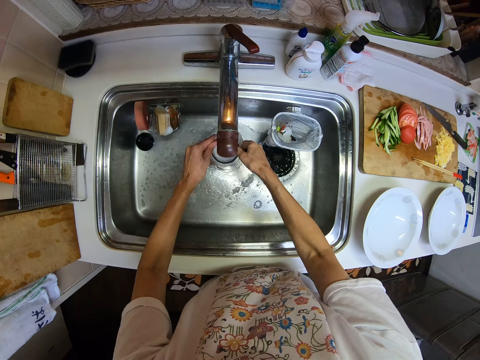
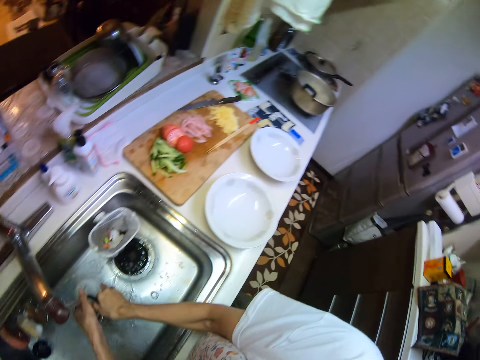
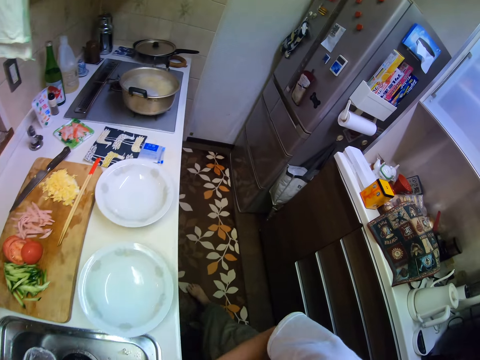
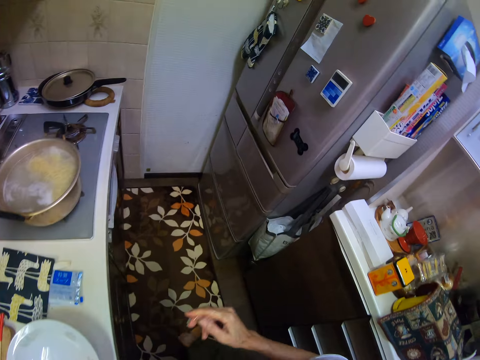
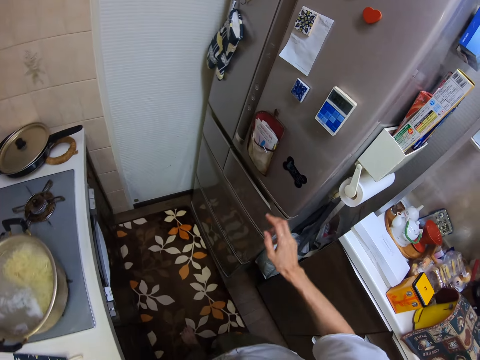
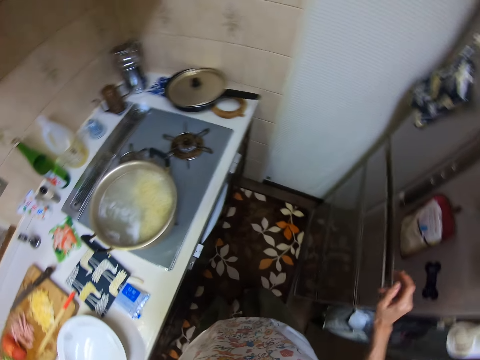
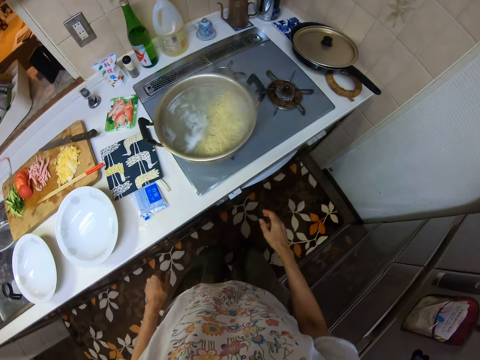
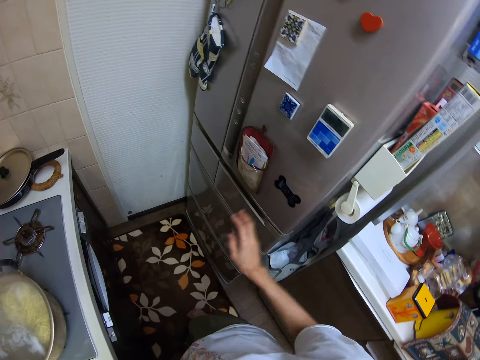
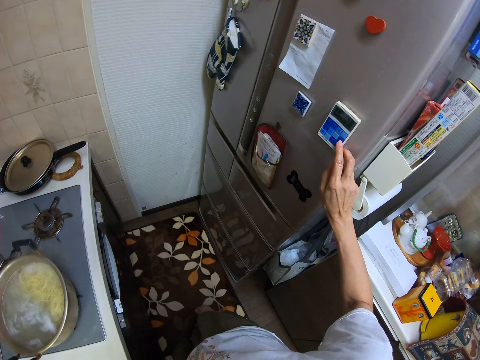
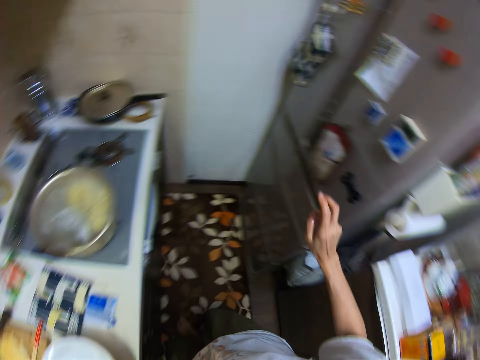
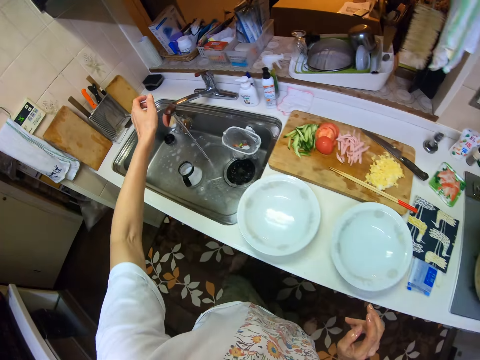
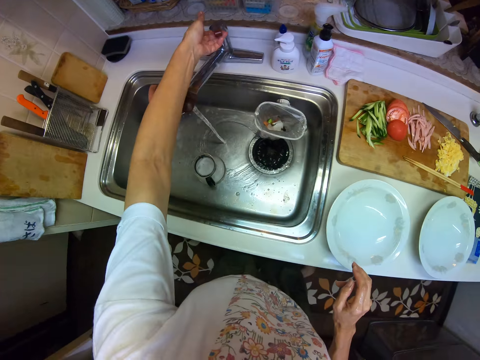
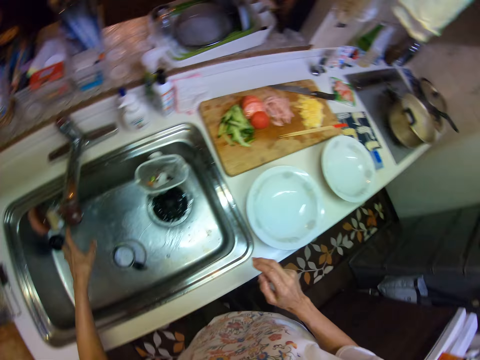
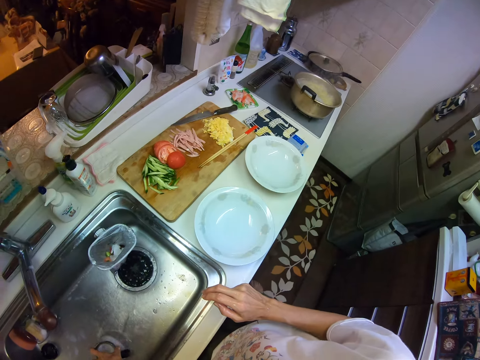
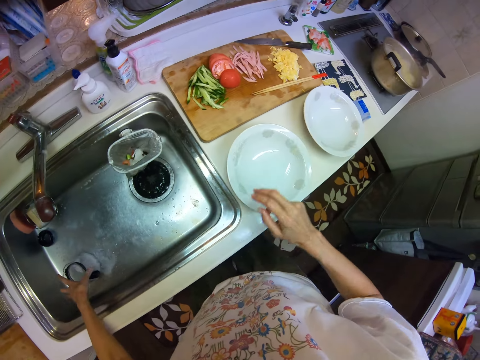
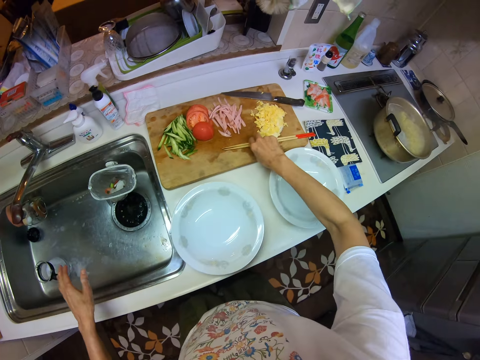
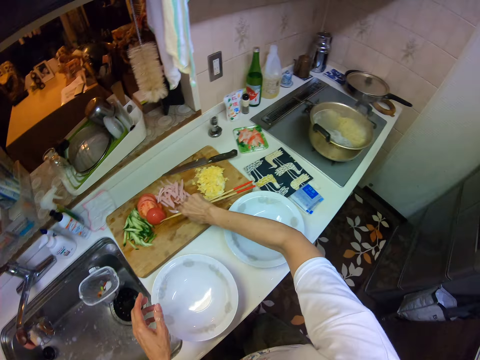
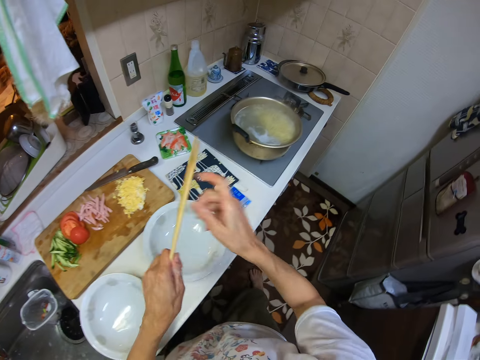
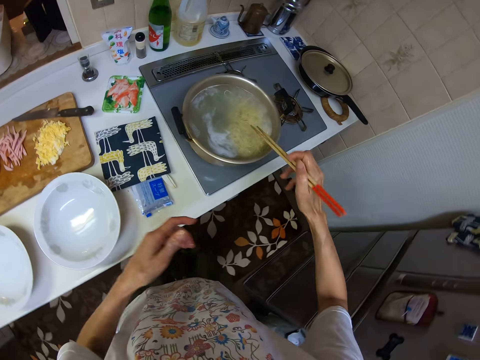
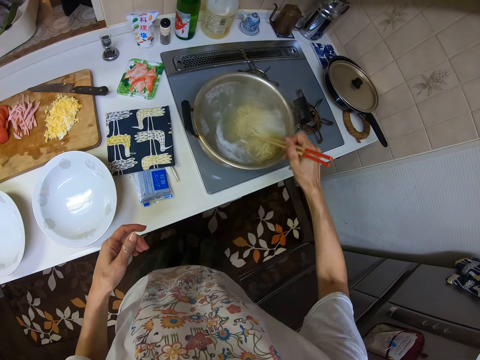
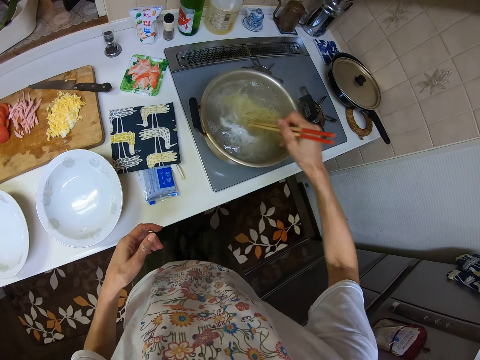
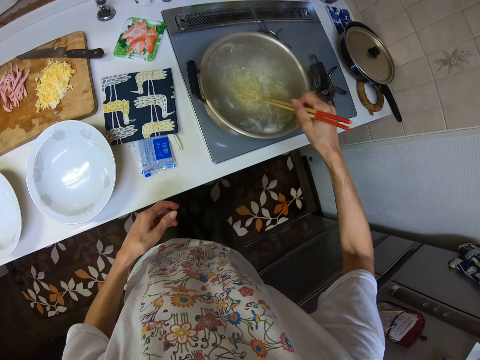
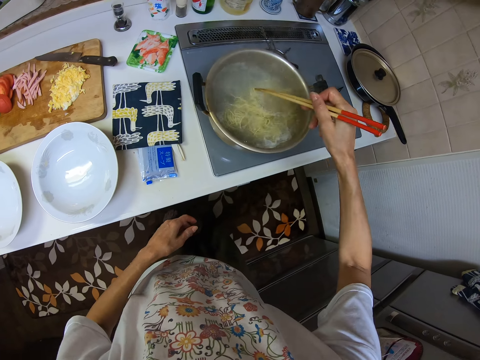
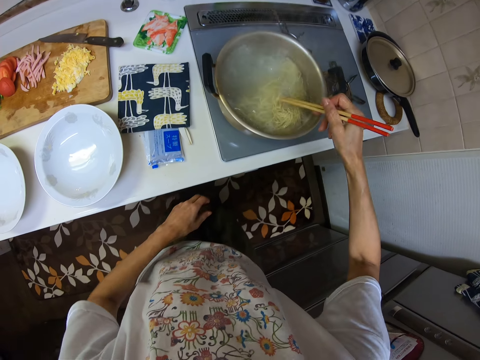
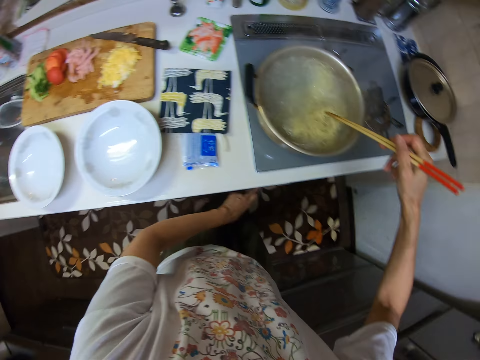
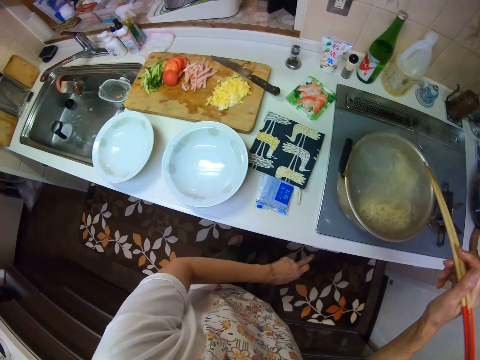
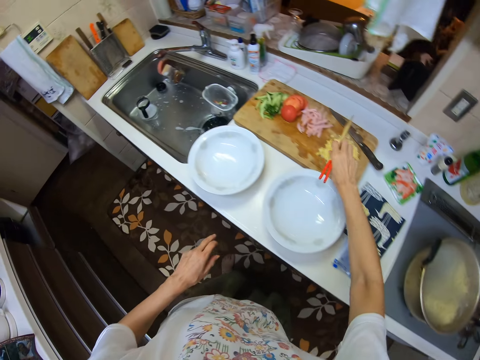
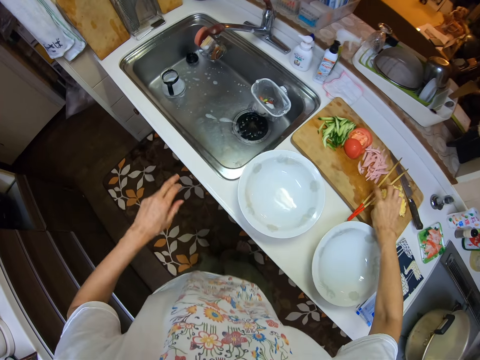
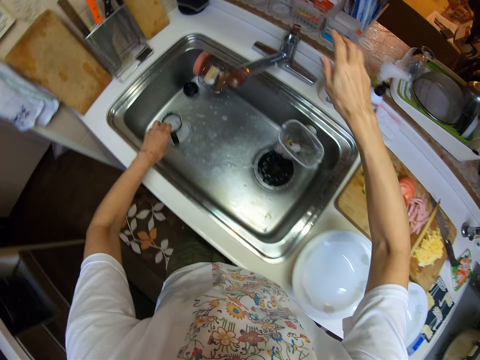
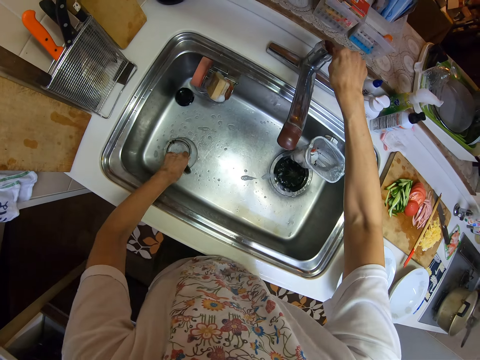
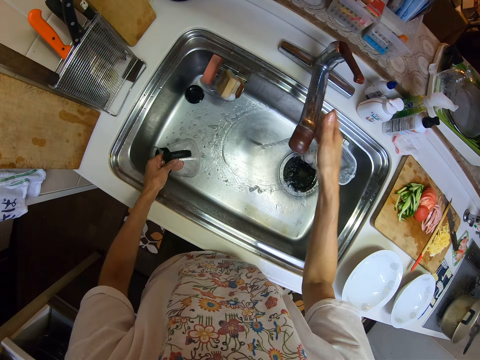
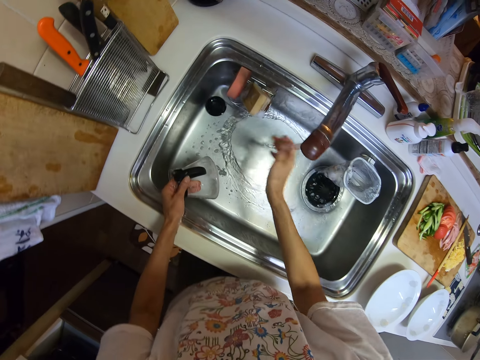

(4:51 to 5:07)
The camera wearer presses a temperature regulator on the body of a fridge. She switches off the tap inside the kitchen basin sink. She moves the mug in the sink. She picks up a chopstick on a cutting board. She stirs the noodles inside a pot on the cooker with the chopstick. She adjusts the cooker with her left hand. She turns off the cooker. She drops the chopsticks on the cutting board. She opens the tap with her right hand. She picks up the cup inside the kitchen basin sink. She pours the water in the sink.

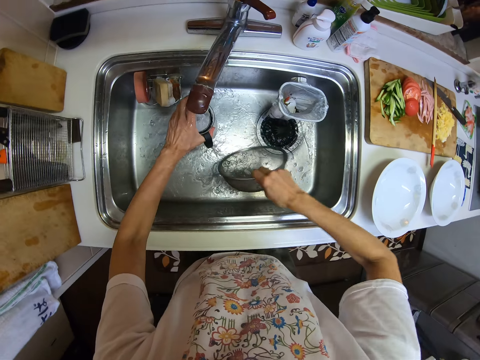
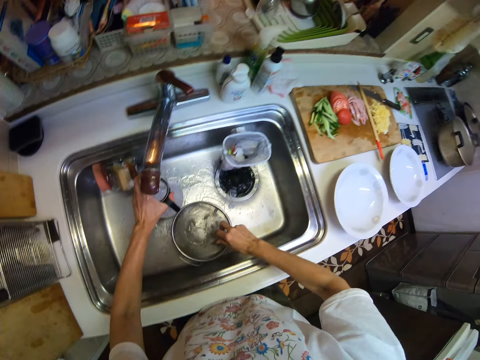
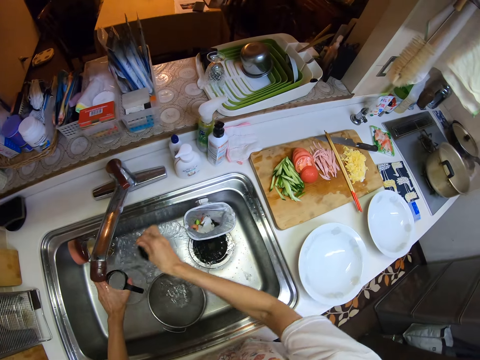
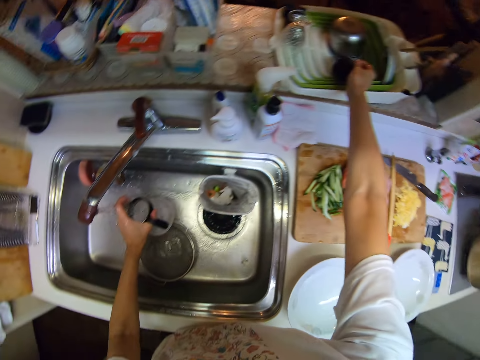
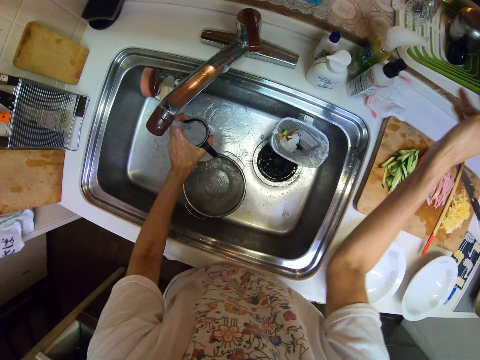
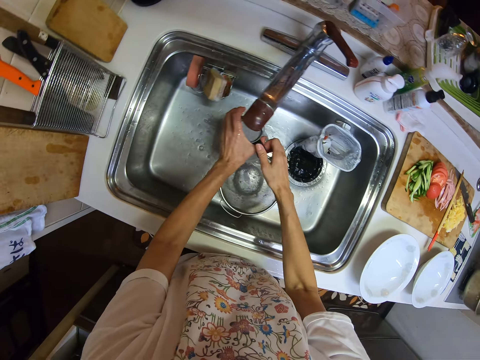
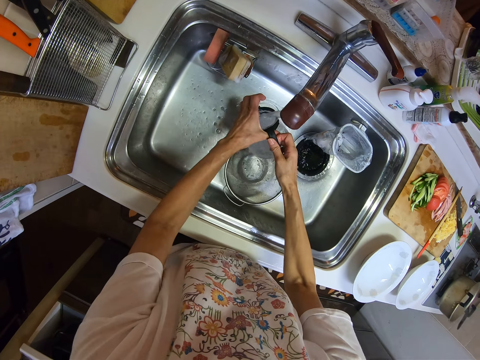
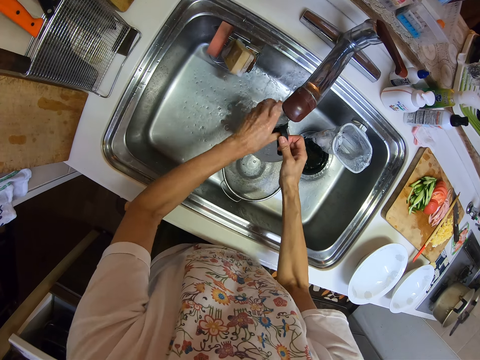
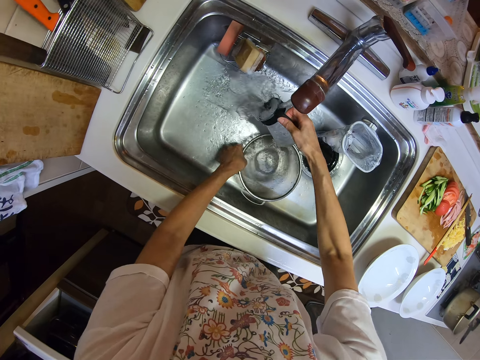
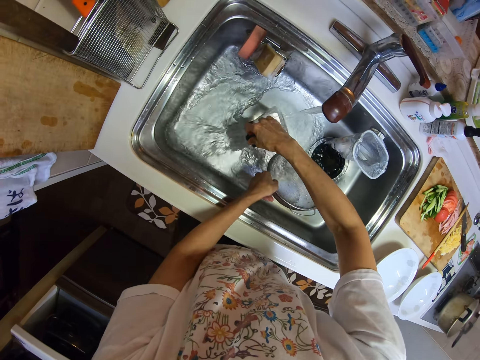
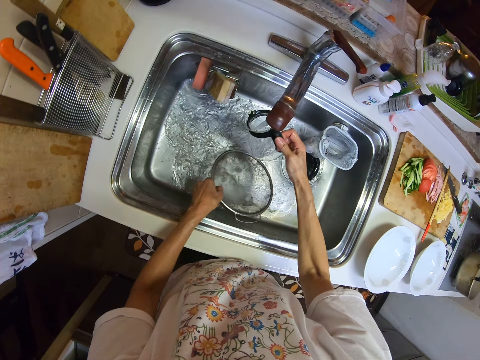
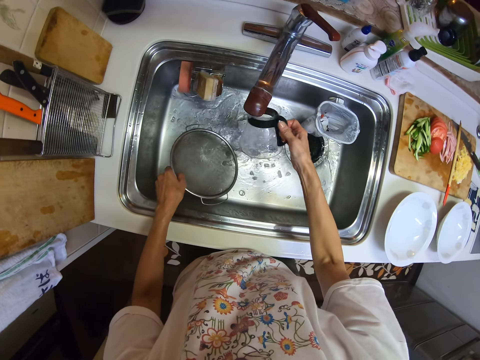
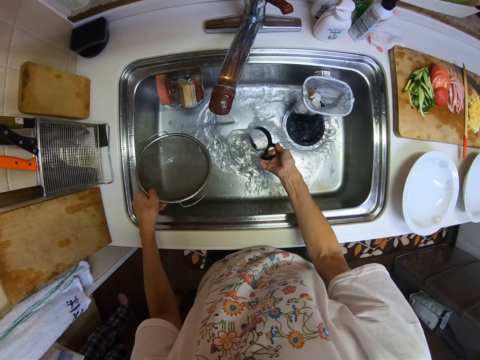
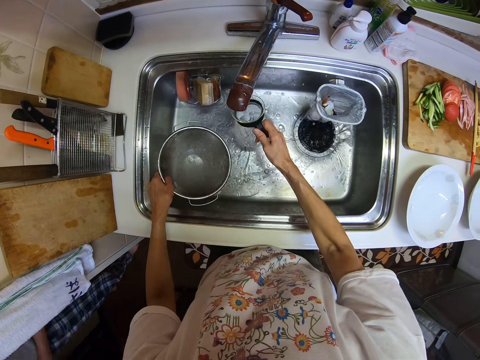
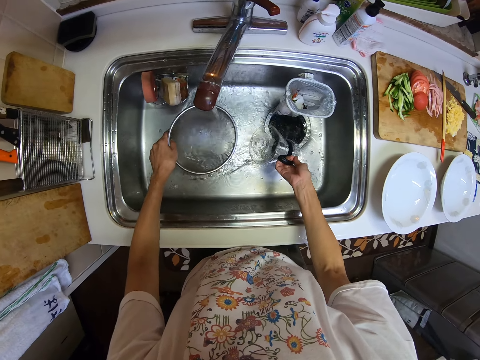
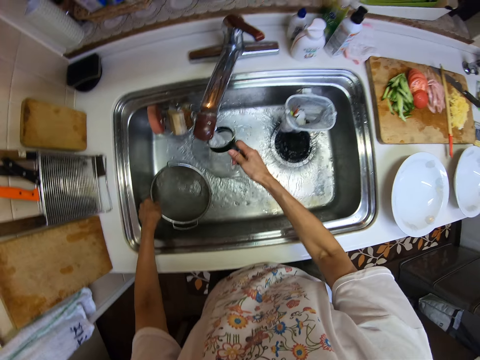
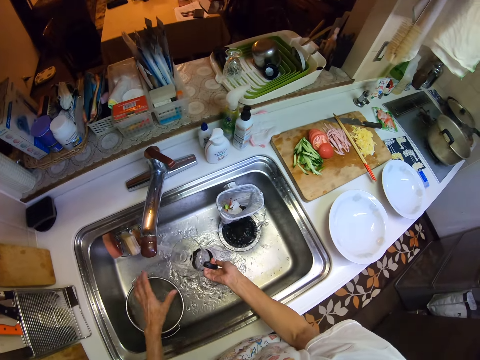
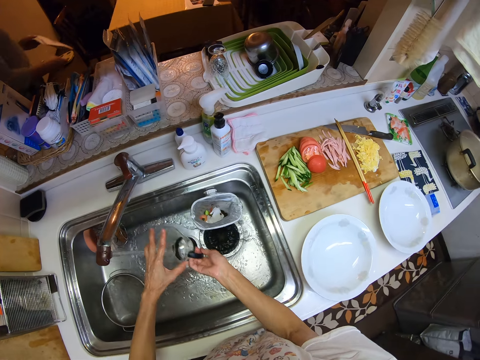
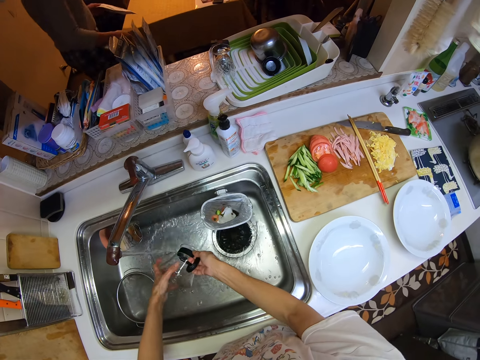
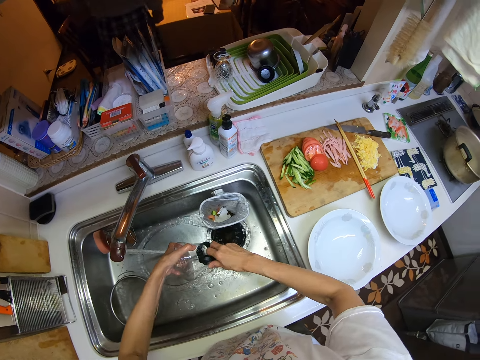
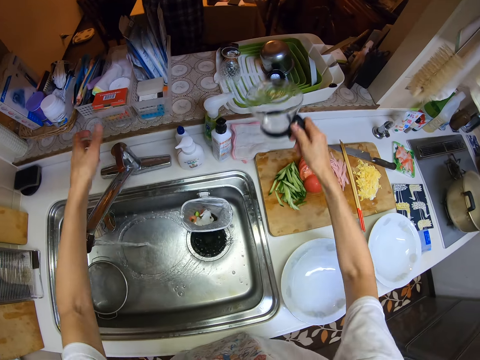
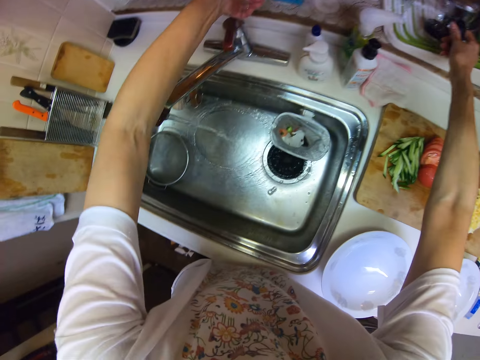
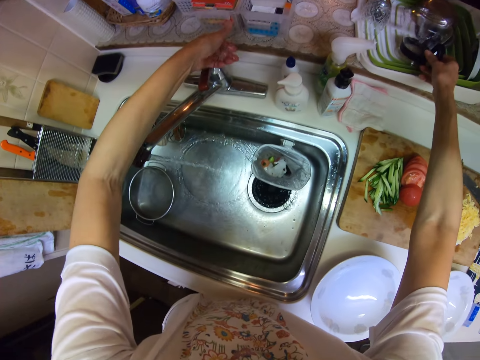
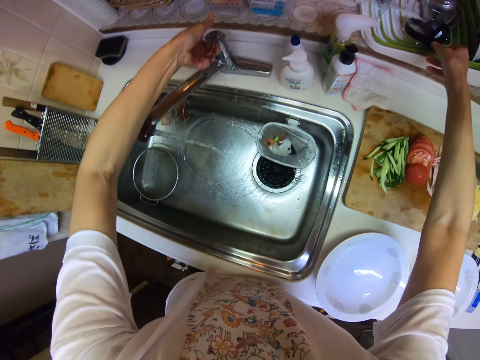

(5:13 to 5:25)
The camera wearer drops the sieve or colander inside the kitchen basin sink. They drop the cover of the cup or mug inside the rack on the kitchen frame. They pour the water from the mug to the sink. They rinse the cup with both hands inside the kitchen basin sink. They hold the colander. They pour the water from the mug to the sink. They put the colander in the sink. They rinse the mug. They drop the cup inside the rack on the kitchen frame.
